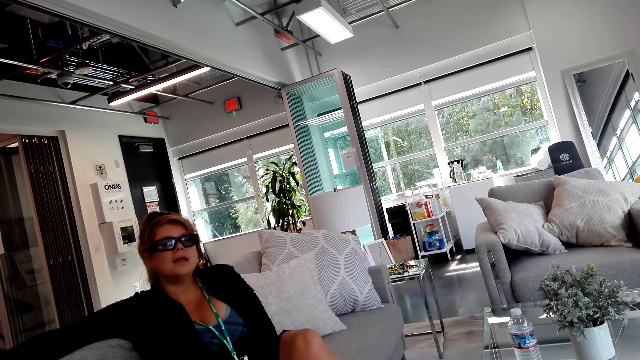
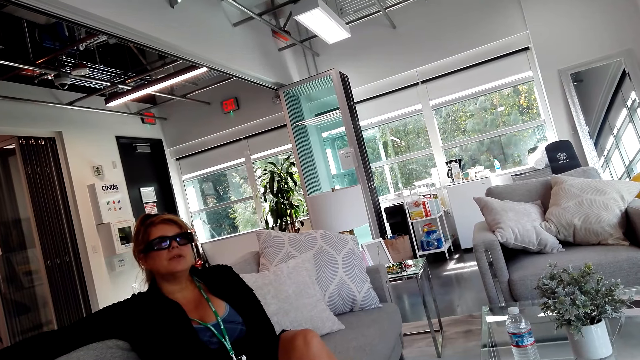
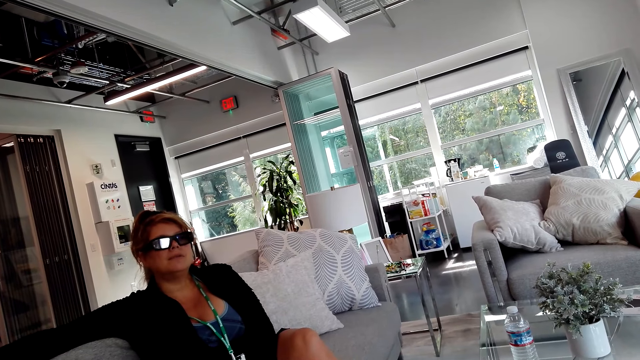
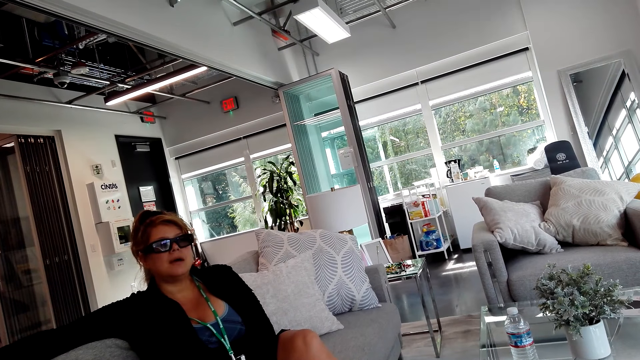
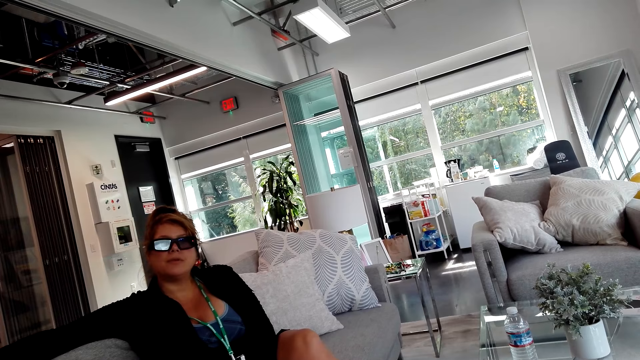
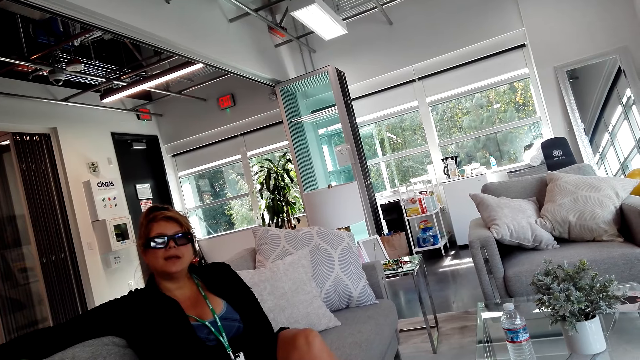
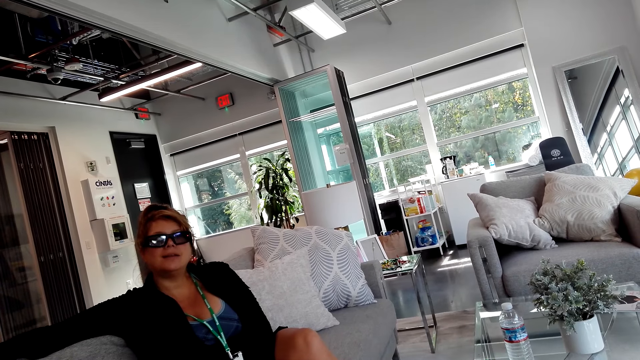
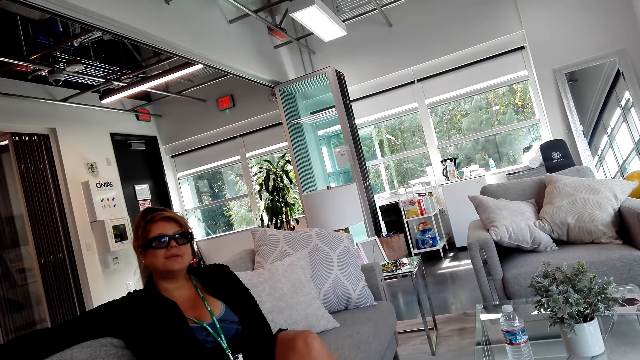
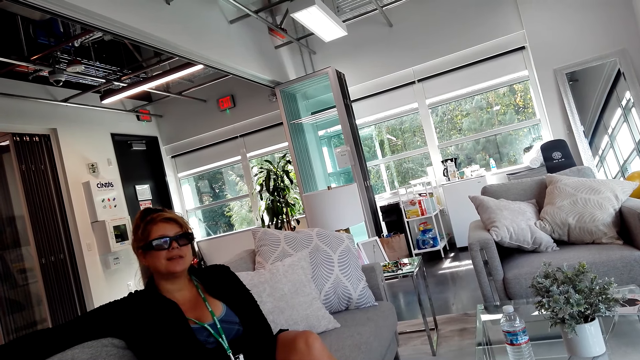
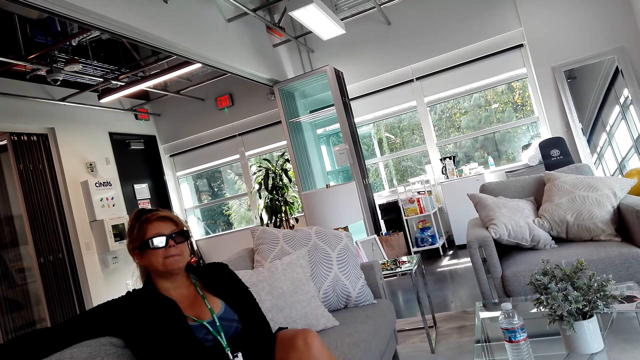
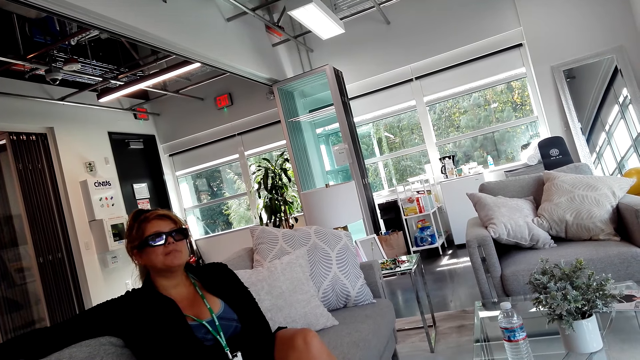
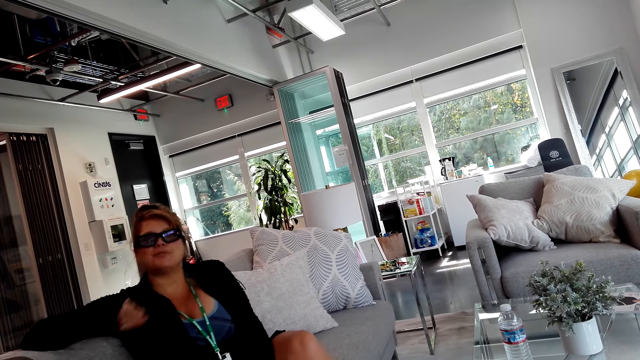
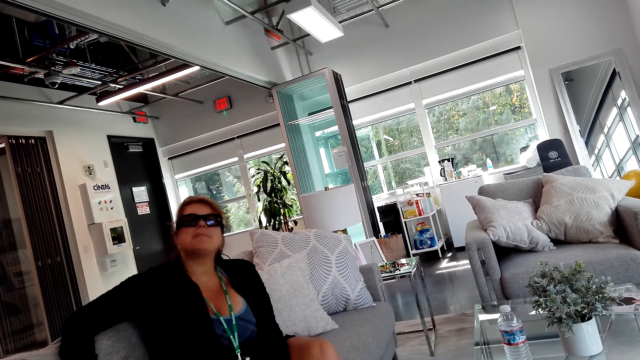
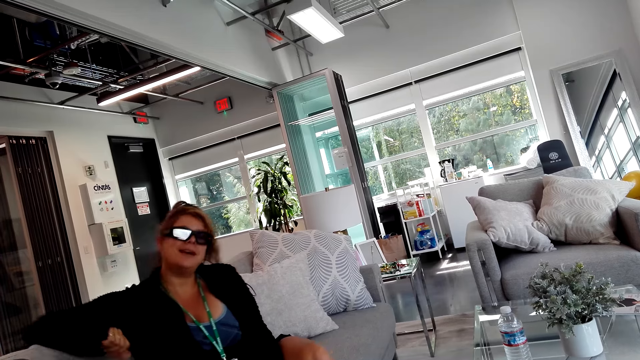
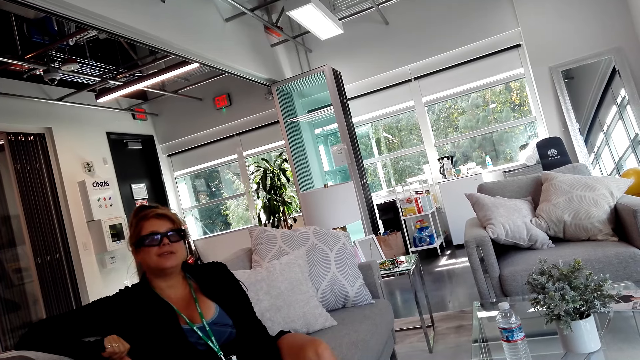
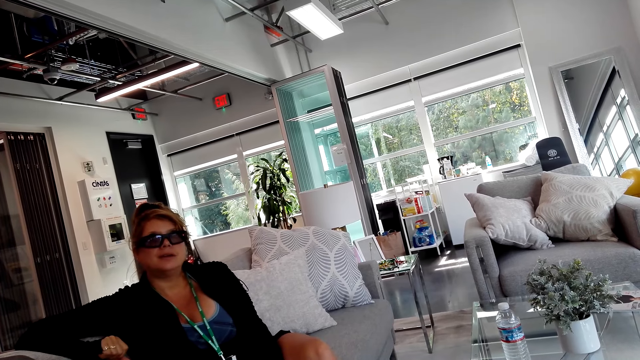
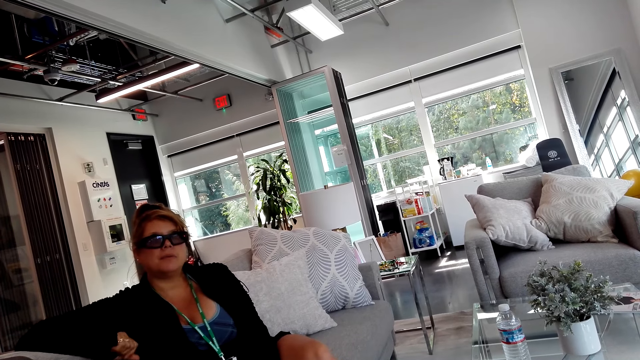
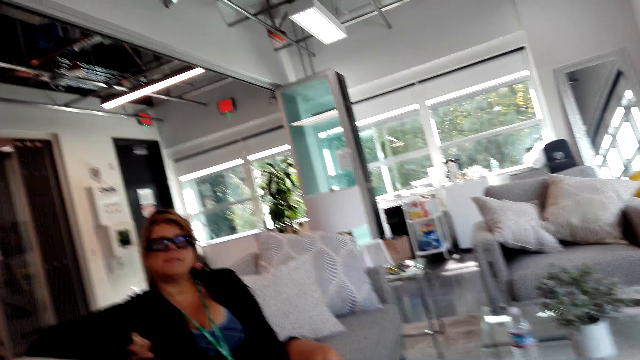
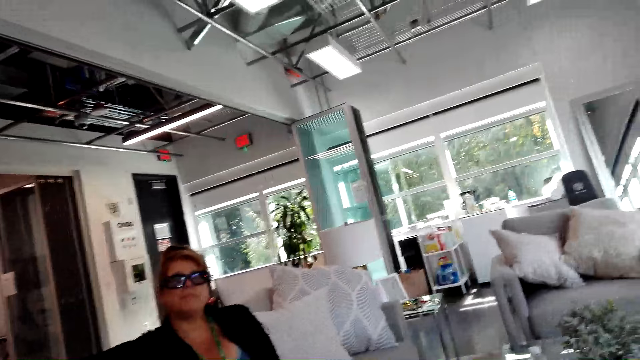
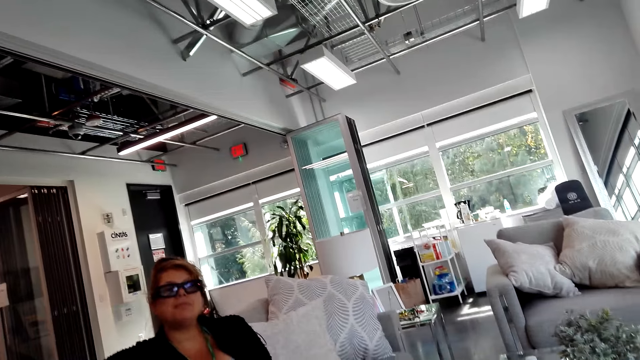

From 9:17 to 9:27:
The camera wearer talks to a girl.

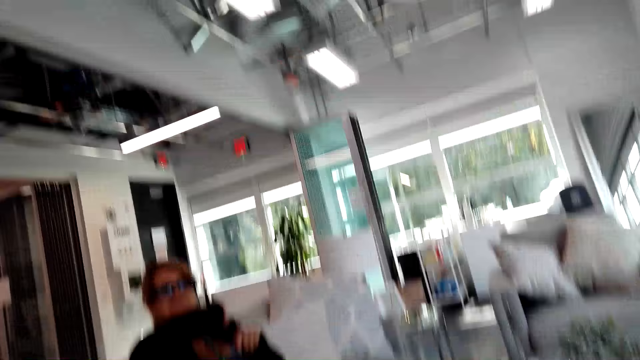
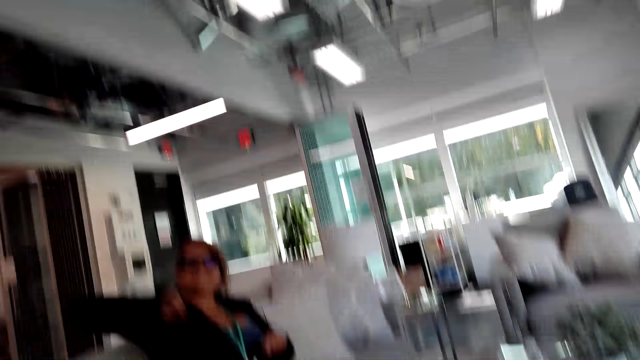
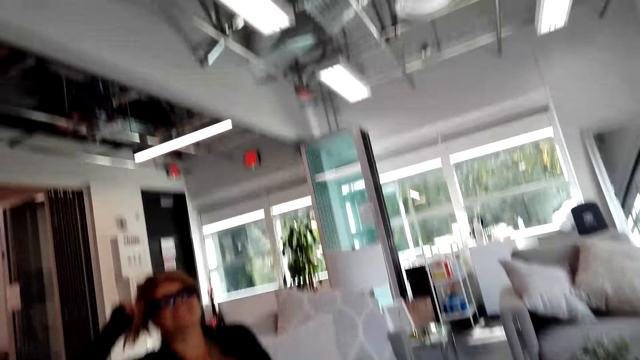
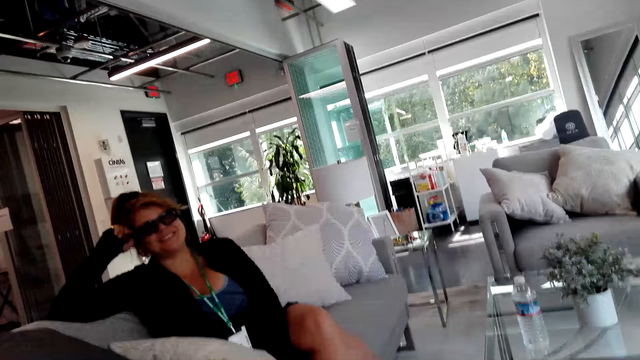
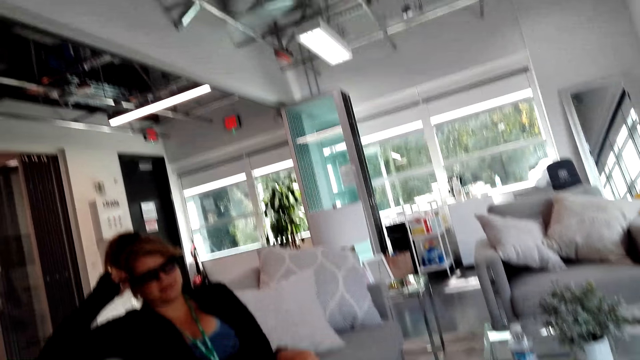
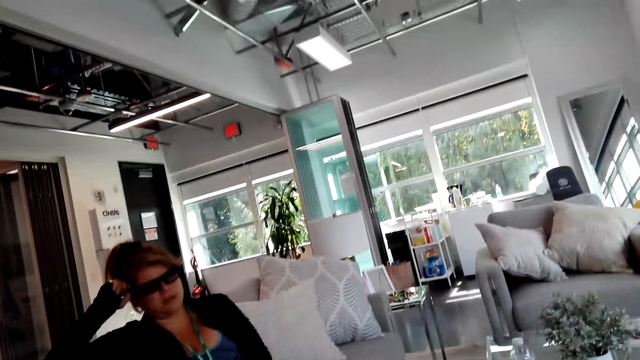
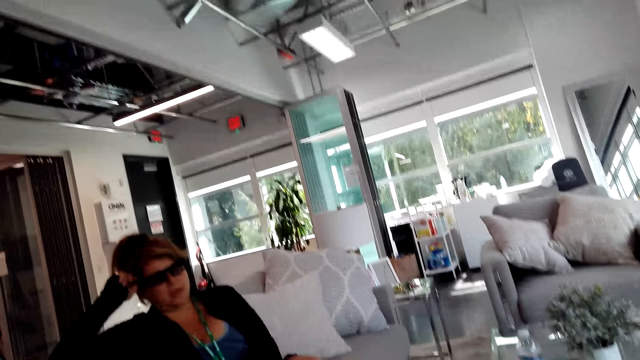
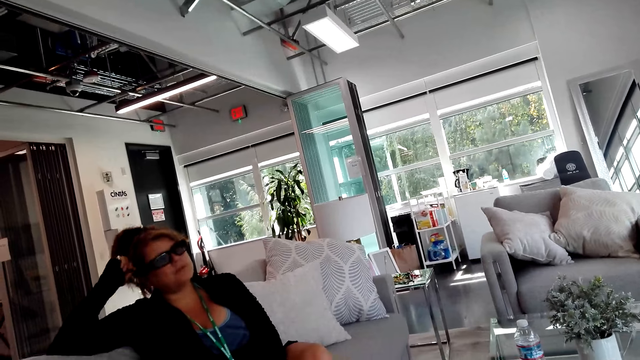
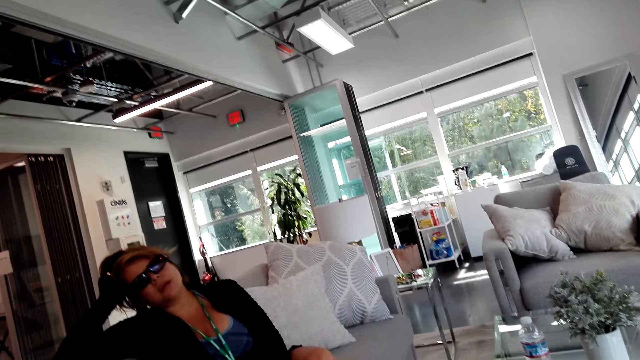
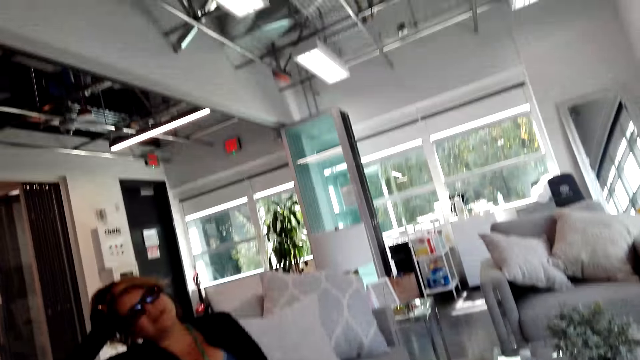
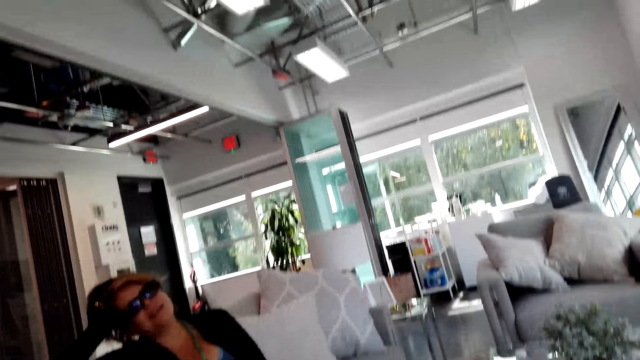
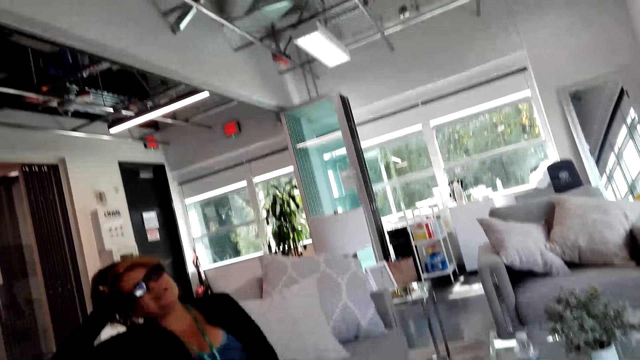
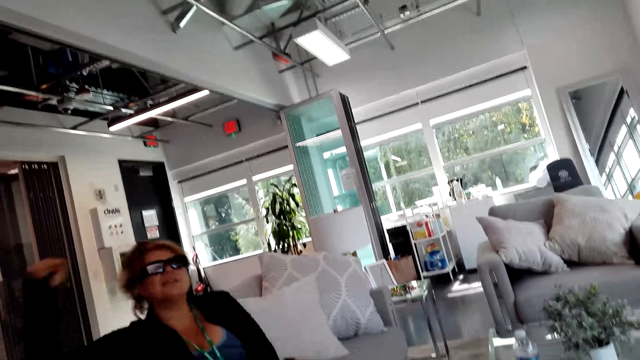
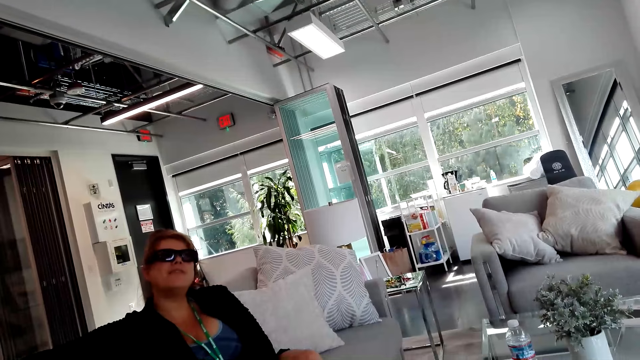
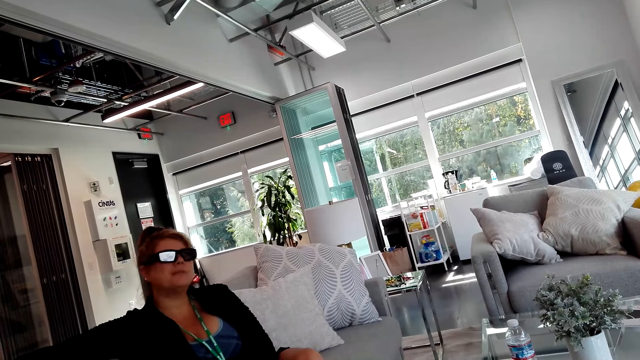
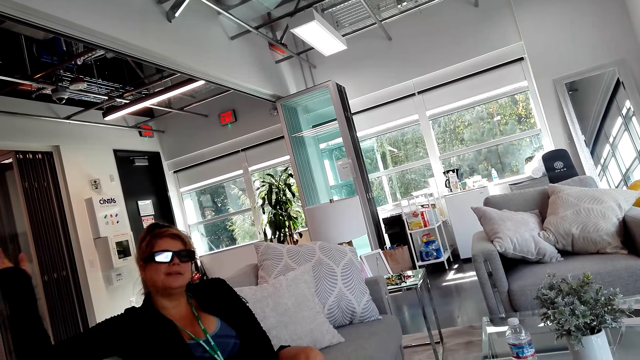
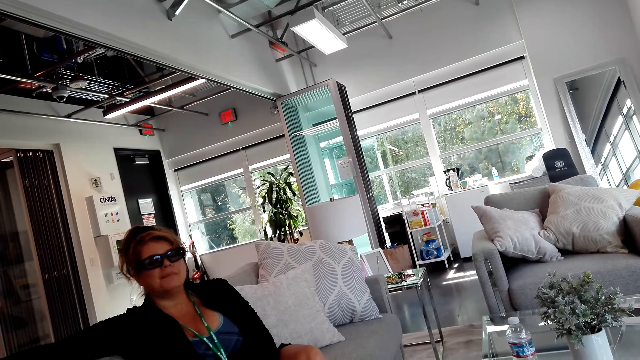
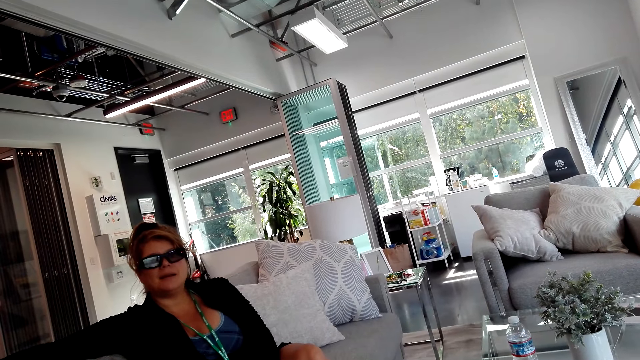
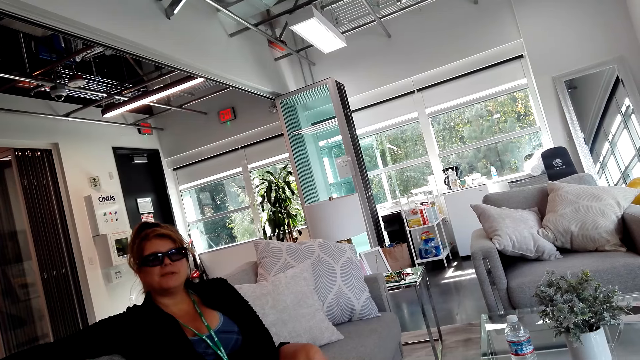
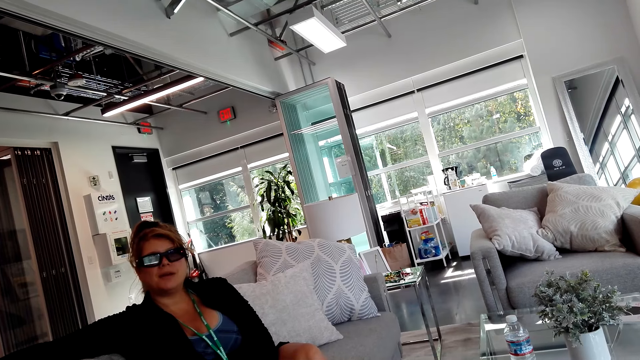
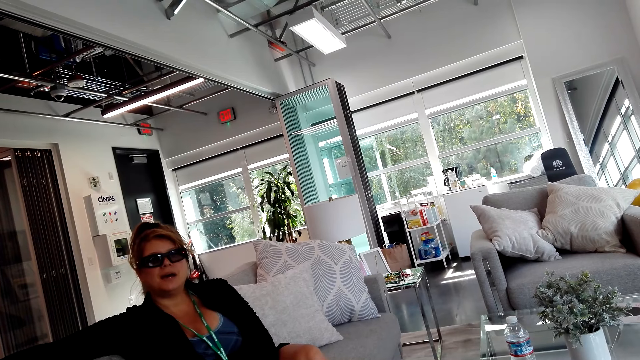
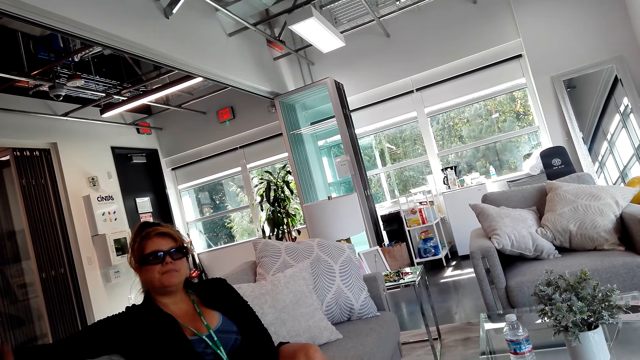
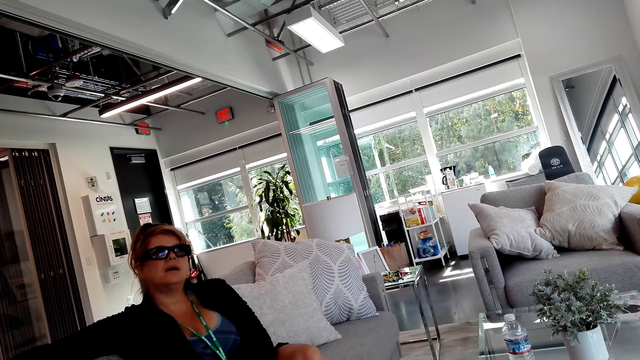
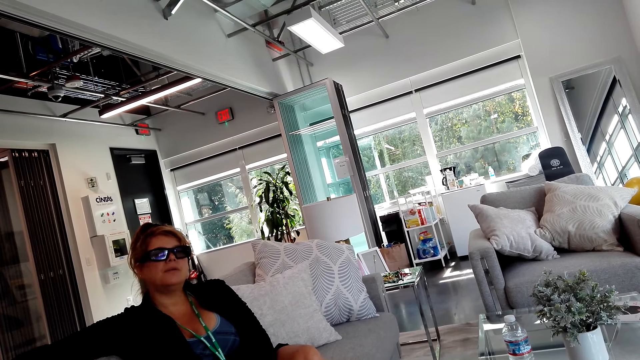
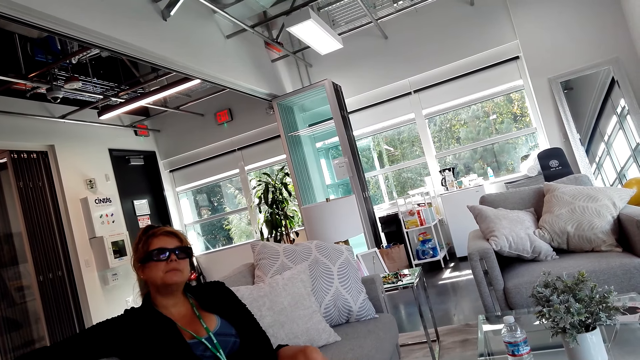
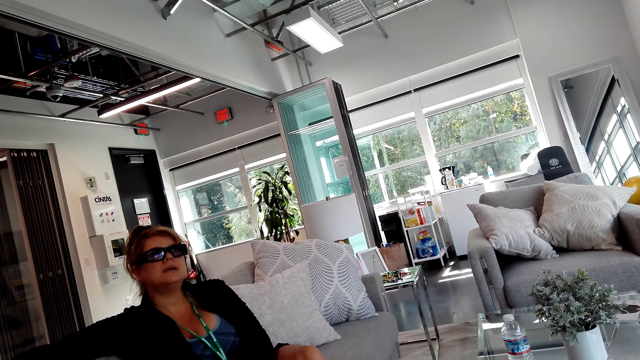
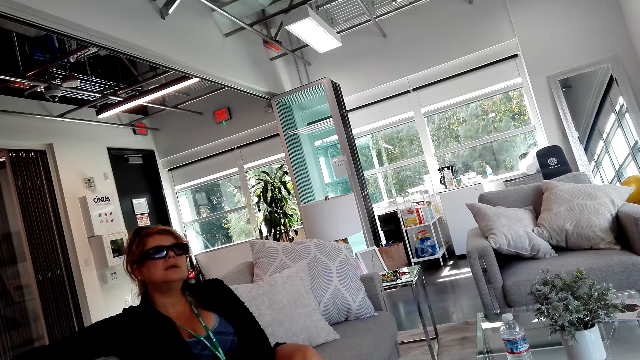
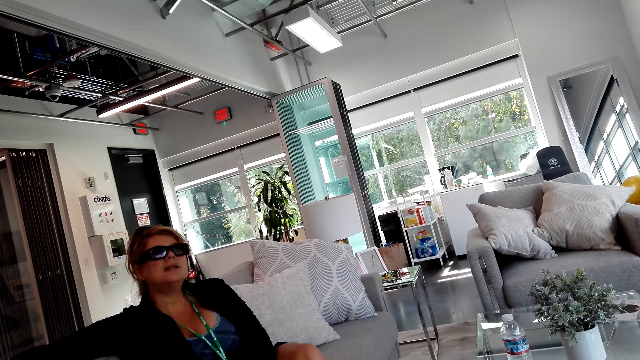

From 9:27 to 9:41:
The girl leans on a chair. The camera wearer talks to the girl.
